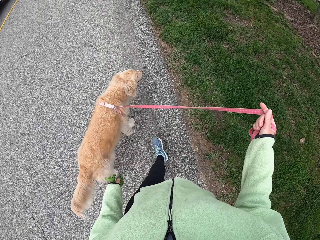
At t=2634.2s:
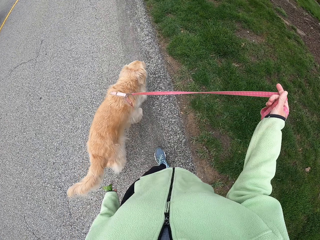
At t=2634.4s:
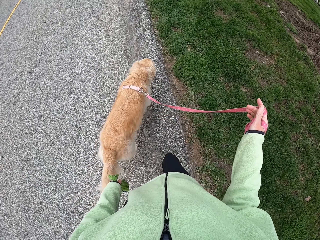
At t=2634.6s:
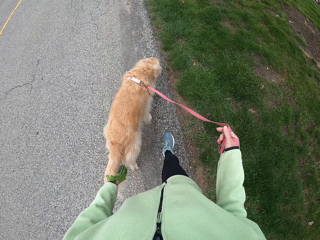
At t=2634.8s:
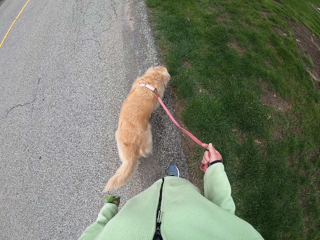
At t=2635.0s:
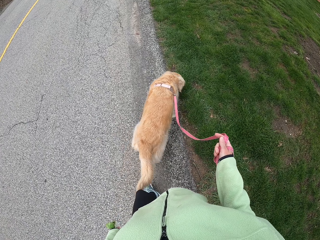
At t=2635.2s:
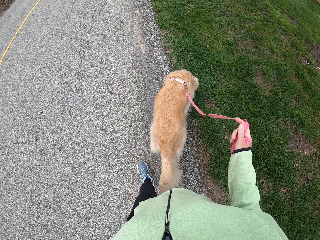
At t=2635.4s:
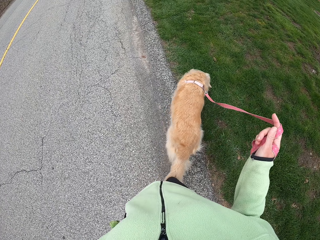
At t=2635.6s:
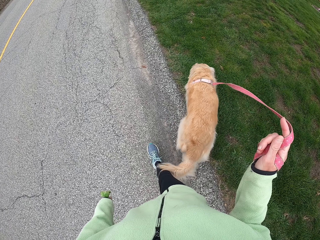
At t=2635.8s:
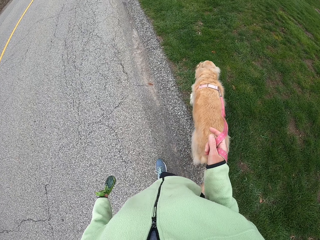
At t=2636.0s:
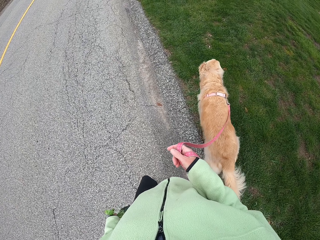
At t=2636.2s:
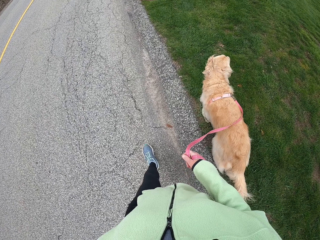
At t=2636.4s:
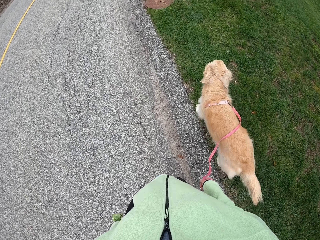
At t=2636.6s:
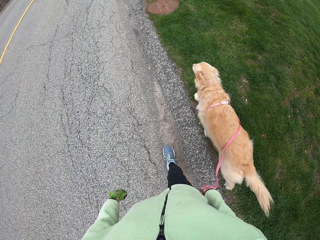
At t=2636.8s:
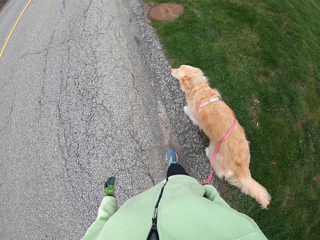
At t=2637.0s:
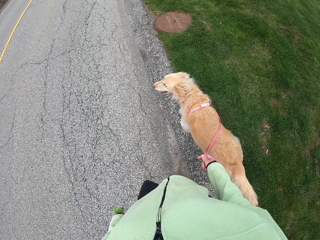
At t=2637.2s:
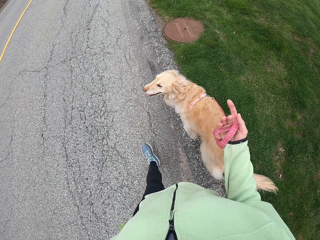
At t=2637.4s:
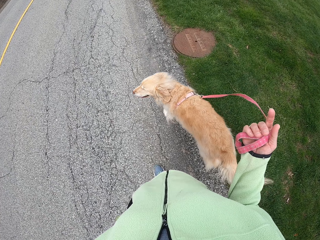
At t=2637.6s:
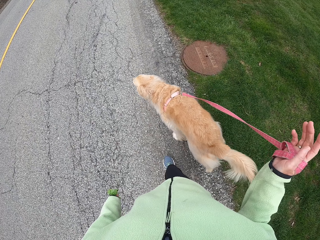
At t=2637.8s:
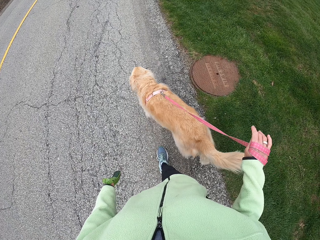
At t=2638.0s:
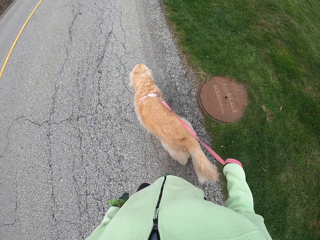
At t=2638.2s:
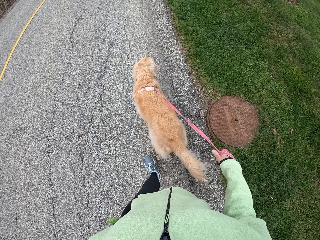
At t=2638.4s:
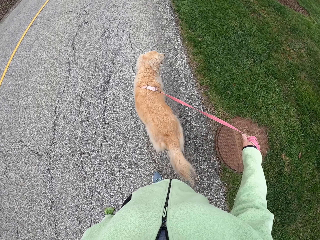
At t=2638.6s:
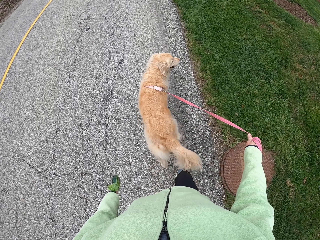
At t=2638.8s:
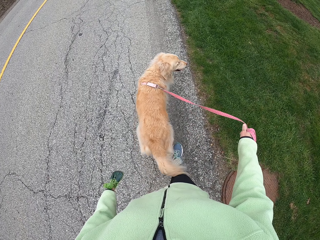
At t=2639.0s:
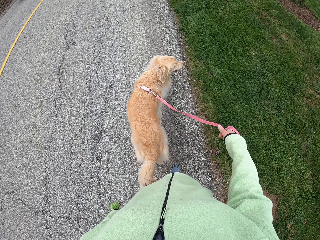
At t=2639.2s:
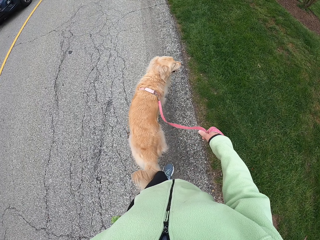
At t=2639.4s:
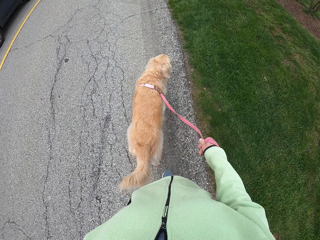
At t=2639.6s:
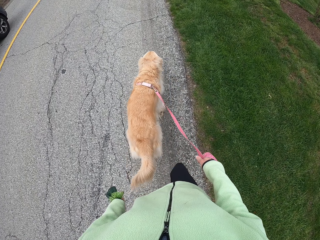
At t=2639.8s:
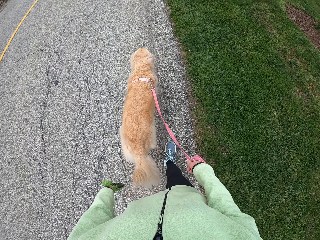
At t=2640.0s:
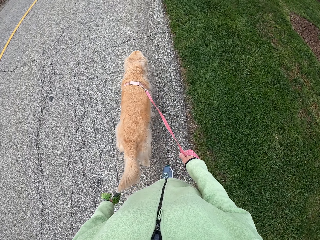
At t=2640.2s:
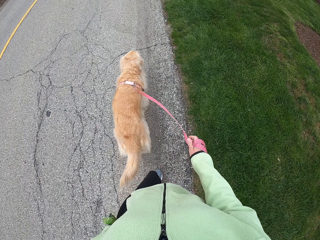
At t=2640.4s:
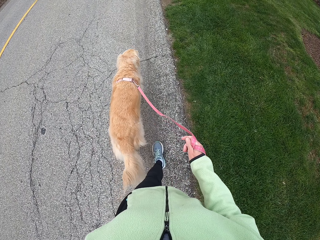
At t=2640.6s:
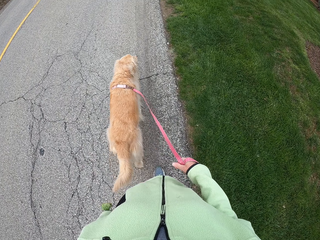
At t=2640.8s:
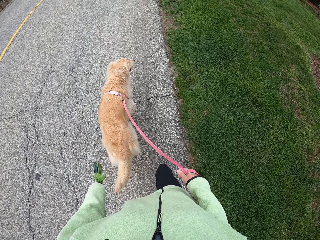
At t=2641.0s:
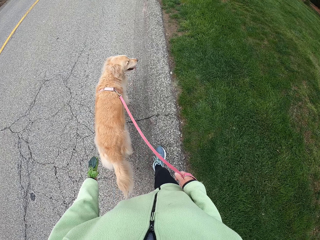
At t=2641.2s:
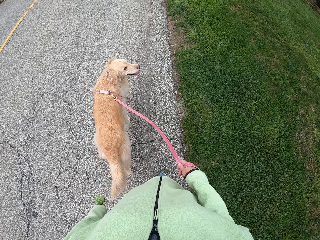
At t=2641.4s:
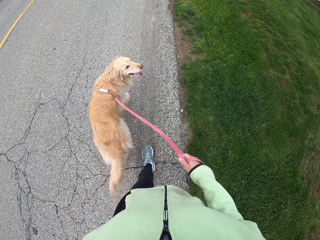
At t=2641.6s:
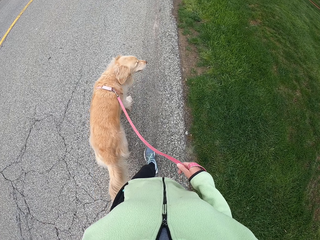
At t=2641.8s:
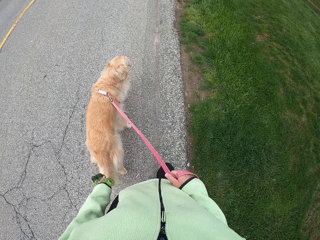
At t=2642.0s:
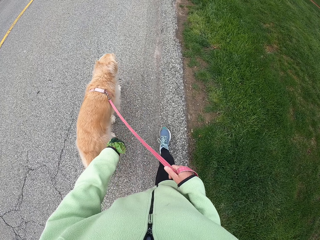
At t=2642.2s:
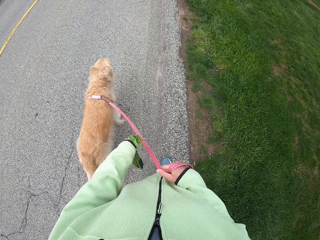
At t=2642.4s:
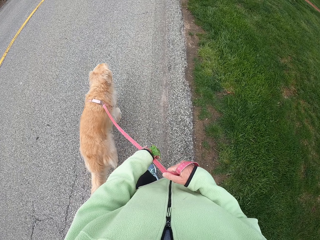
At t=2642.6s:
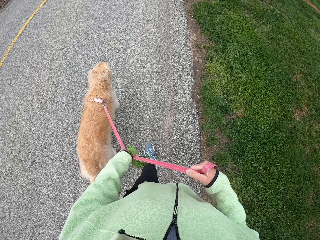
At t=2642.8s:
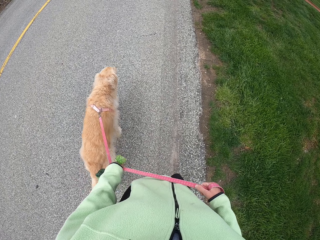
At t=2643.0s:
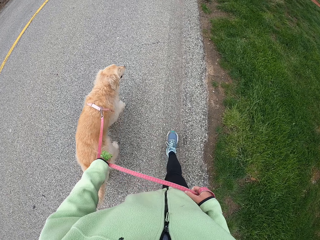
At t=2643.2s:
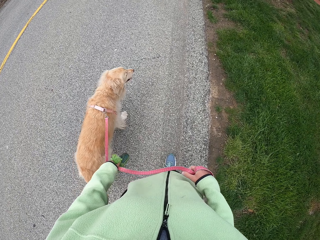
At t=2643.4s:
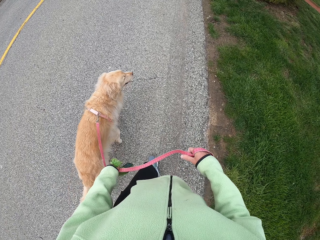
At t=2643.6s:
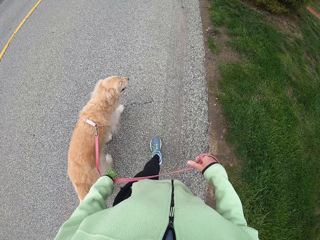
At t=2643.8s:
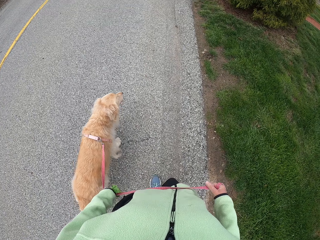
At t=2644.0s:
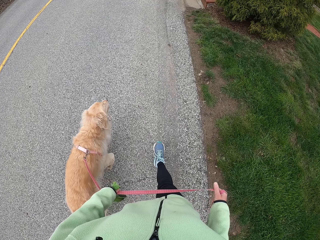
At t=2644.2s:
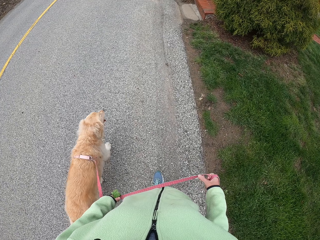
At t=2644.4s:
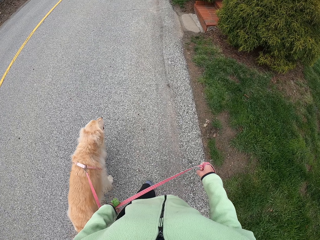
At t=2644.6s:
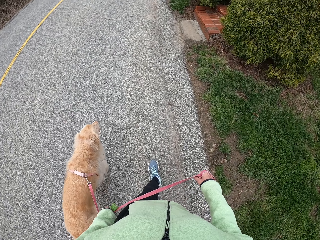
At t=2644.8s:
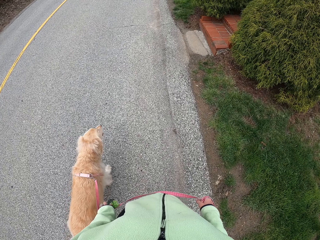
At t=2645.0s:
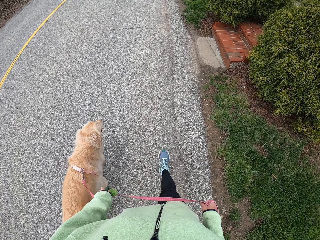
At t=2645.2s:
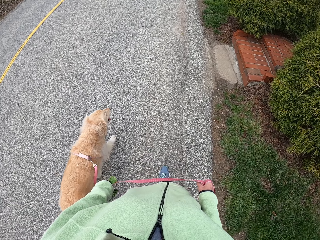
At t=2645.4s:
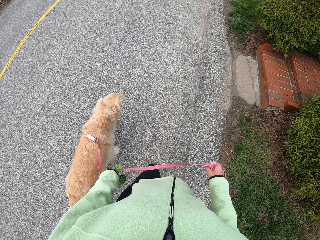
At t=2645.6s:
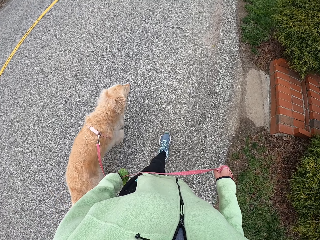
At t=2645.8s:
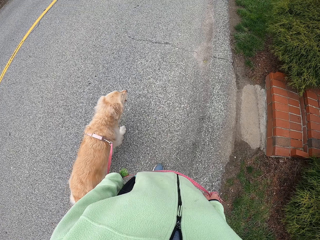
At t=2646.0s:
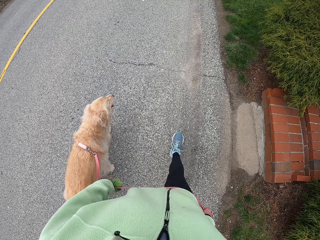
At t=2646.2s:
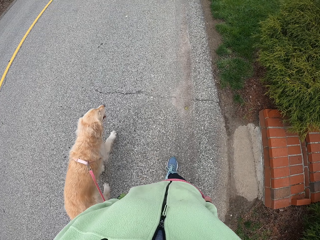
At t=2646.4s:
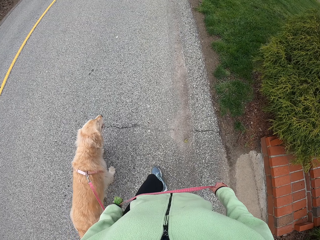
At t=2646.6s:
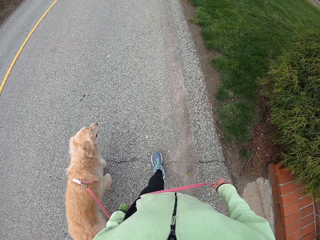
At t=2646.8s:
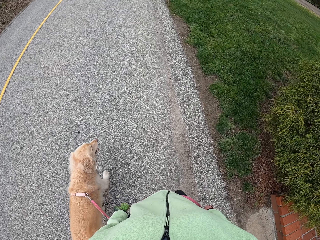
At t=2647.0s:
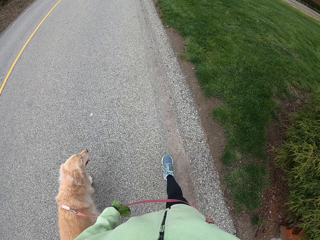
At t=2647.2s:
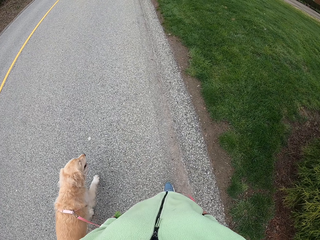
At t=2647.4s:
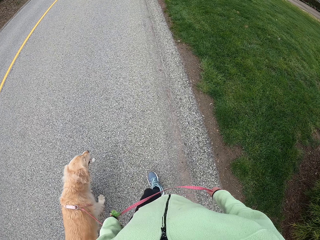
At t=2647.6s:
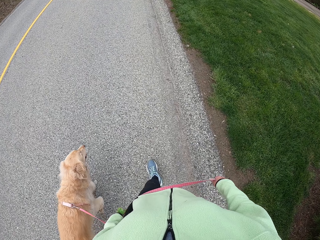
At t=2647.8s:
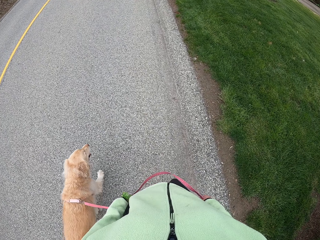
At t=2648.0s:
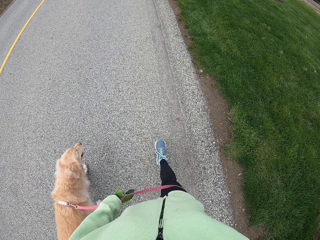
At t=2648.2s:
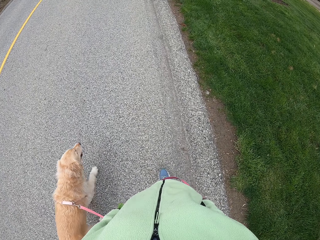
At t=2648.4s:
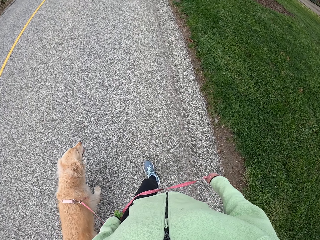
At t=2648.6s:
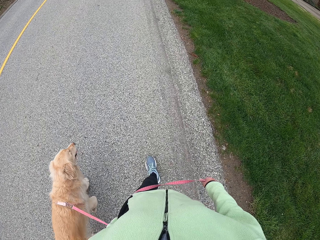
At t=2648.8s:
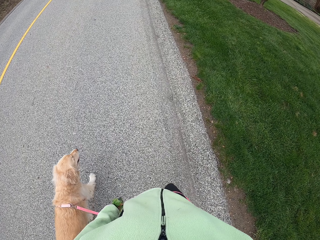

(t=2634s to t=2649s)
The camera wearer pulls the dog leash by the right hand. They walk around on the road with a dog. They adjust the dog leash. They roll the dog leash on the right hand. They tie the leash on the right hand. They walk around on the road with the dog. They pull the dog leash by the right hand. They pull the leash with the left hand. They hold the dog leash by both hands. They walk around on the road with the dog.

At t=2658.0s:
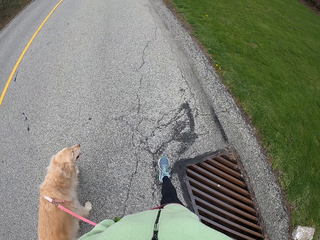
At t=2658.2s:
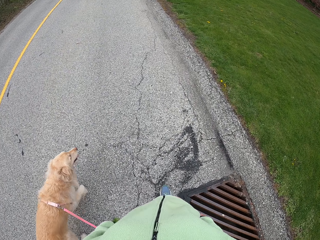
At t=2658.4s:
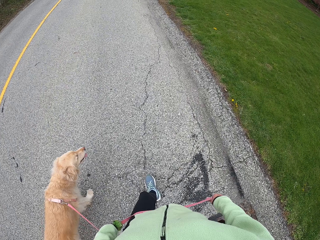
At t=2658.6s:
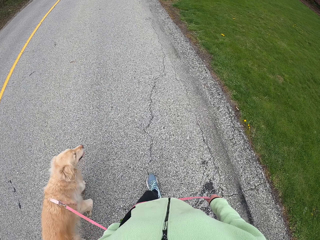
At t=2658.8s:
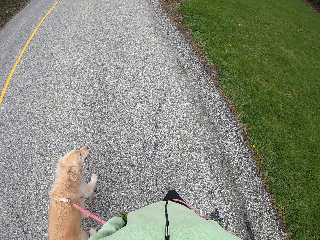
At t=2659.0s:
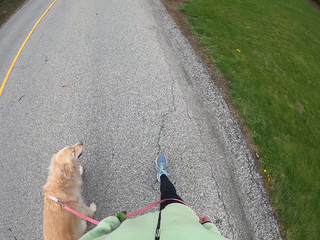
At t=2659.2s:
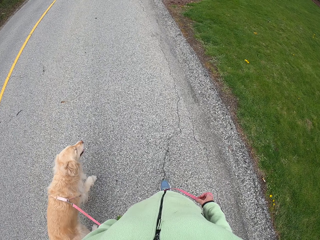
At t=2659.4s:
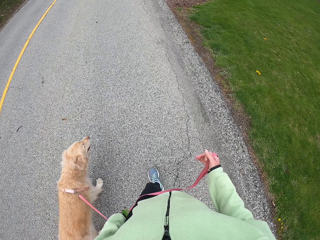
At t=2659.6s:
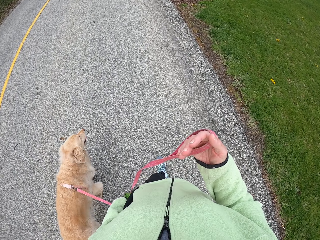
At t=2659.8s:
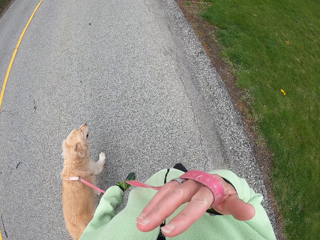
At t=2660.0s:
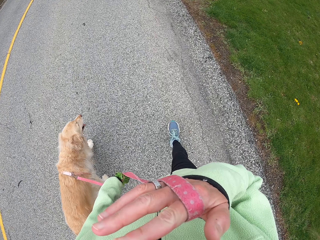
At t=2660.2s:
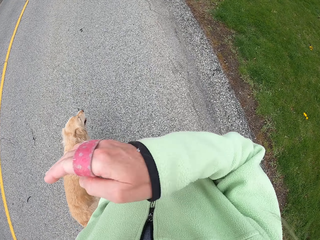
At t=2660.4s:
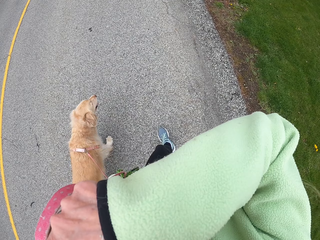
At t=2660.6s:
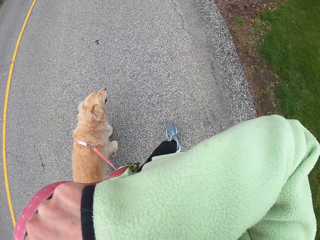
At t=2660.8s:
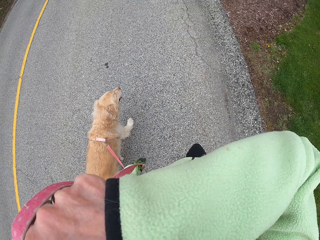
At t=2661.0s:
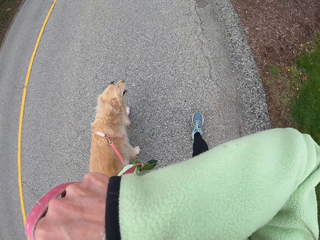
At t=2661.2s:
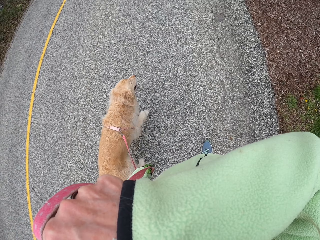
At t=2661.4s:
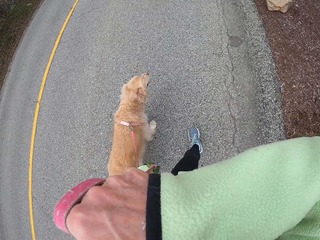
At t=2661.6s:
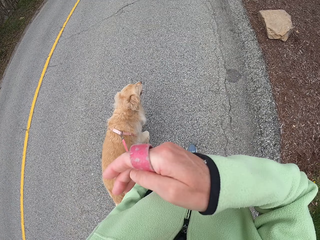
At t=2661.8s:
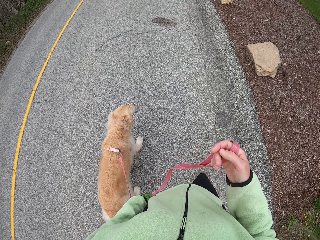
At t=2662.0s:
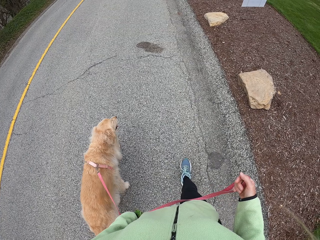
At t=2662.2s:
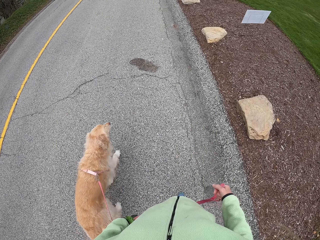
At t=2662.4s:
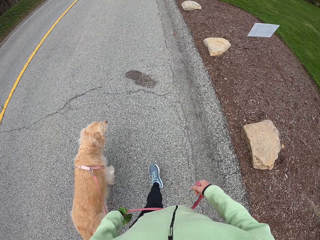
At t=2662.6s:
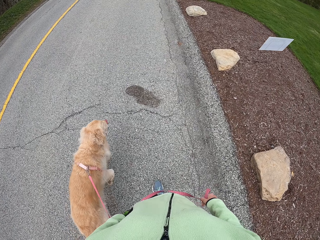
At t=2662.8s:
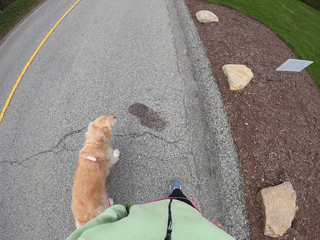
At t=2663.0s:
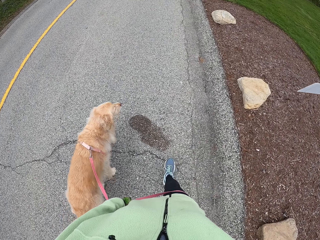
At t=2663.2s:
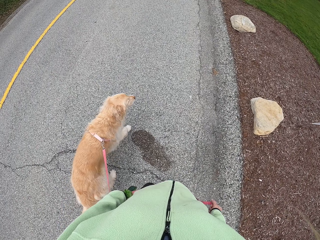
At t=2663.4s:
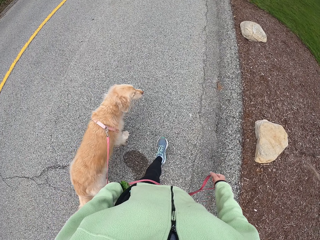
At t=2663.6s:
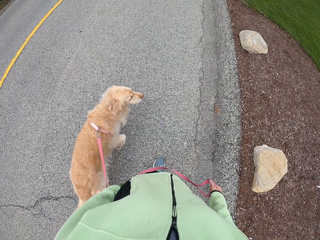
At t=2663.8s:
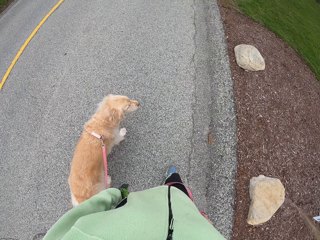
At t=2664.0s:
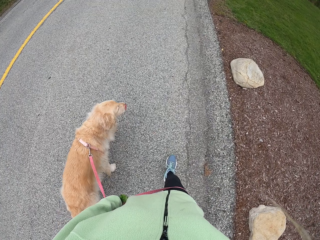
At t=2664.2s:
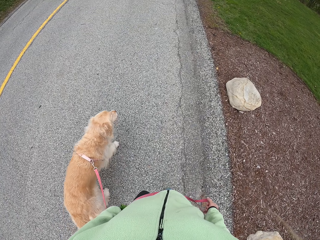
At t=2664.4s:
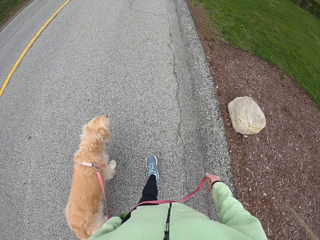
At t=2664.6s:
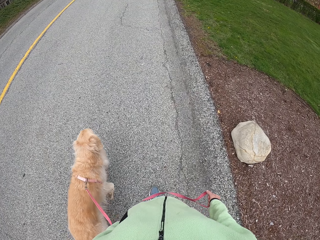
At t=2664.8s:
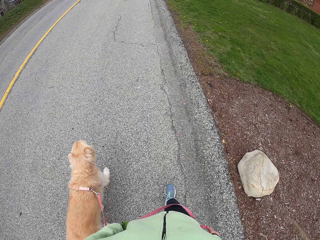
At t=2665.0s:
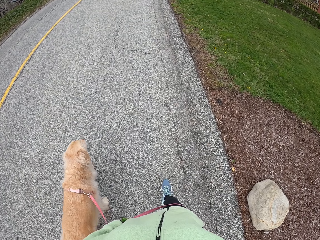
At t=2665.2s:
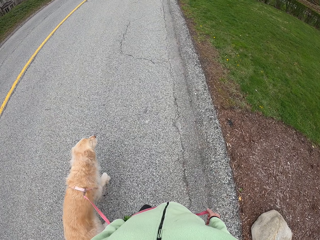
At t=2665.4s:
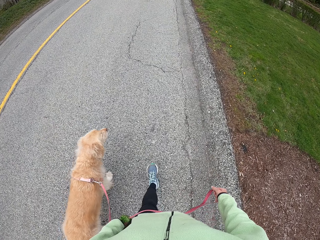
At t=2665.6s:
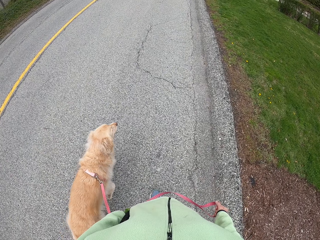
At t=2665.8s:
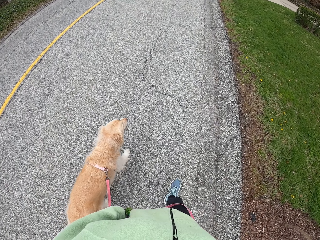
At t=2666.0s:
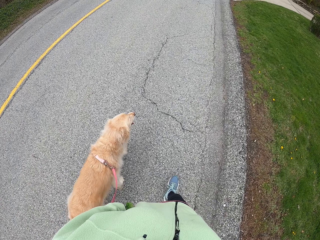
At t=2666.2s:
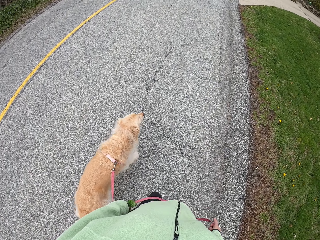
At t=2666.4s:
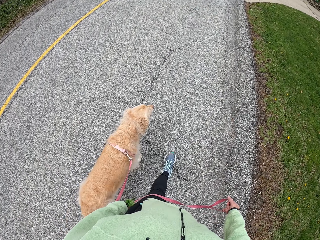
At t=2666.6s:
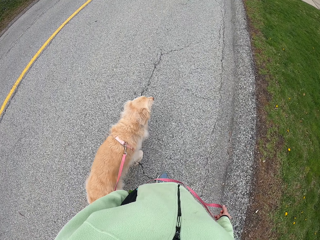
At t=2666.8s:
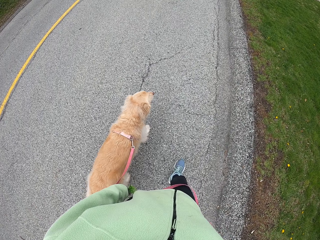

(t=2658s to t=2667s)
The camera wearer lifts the right hand. They walk around on the road with a dog. They wipe the face. They drop the right hand. They walk around on the road with the dog.
